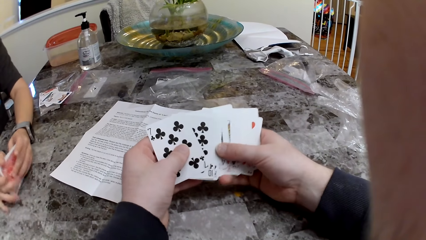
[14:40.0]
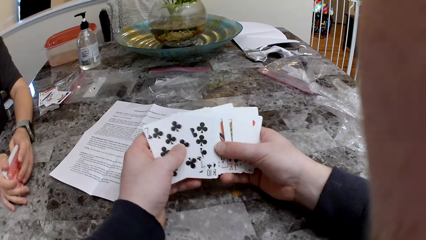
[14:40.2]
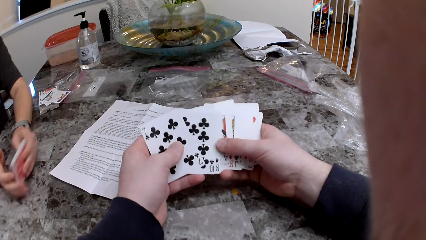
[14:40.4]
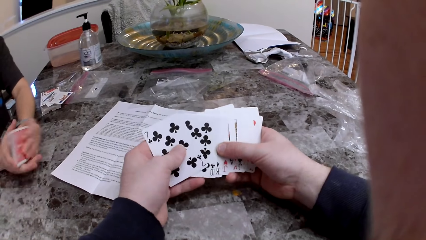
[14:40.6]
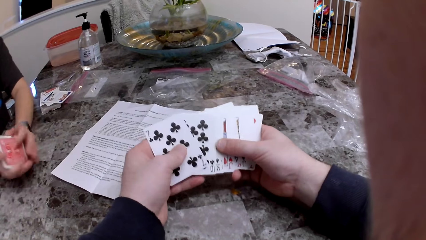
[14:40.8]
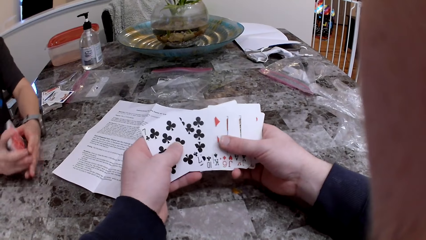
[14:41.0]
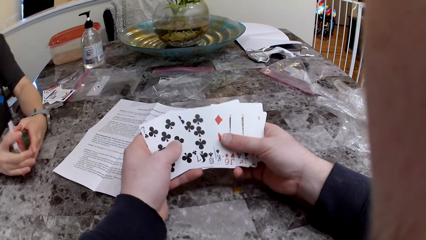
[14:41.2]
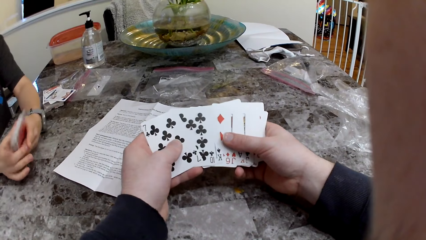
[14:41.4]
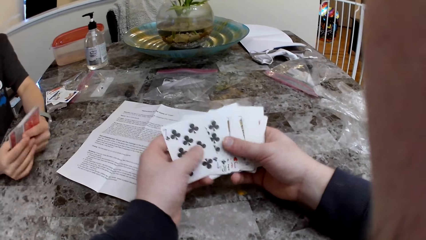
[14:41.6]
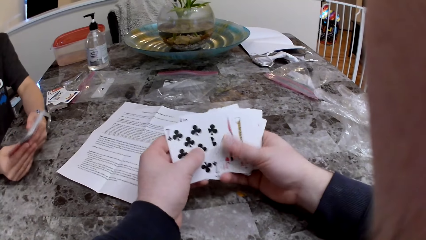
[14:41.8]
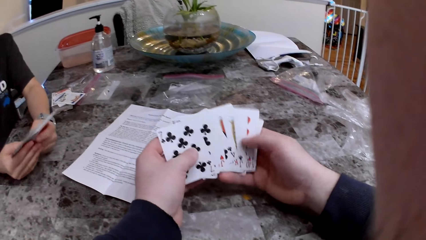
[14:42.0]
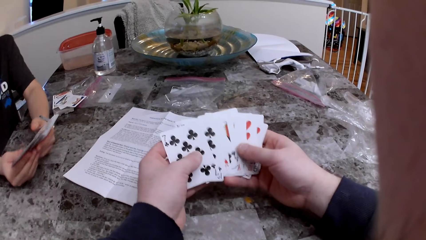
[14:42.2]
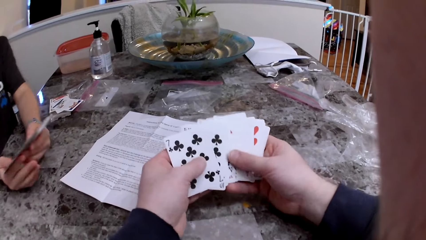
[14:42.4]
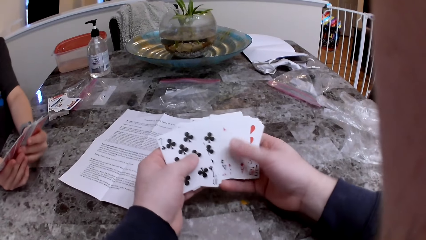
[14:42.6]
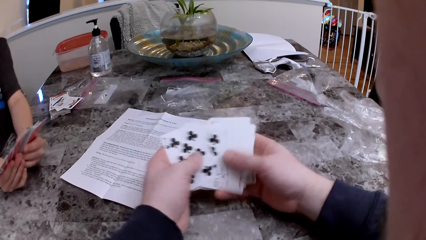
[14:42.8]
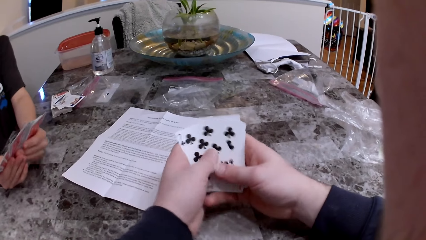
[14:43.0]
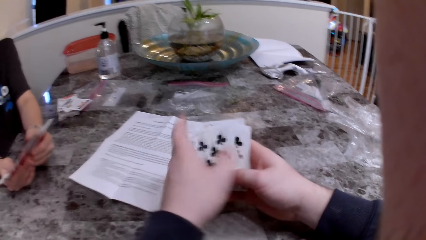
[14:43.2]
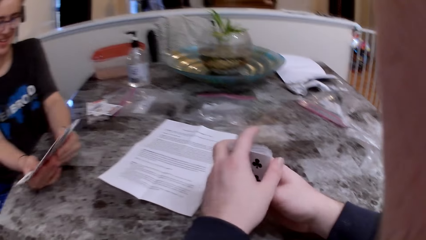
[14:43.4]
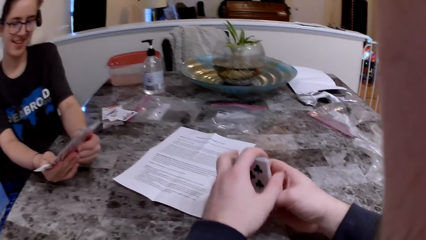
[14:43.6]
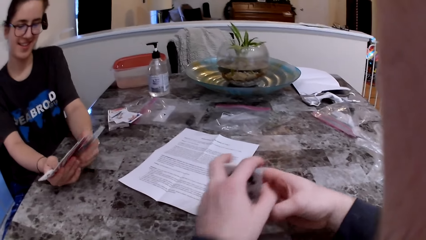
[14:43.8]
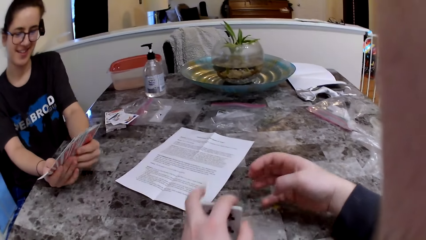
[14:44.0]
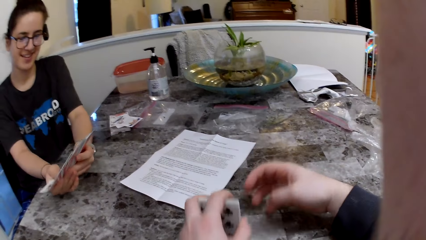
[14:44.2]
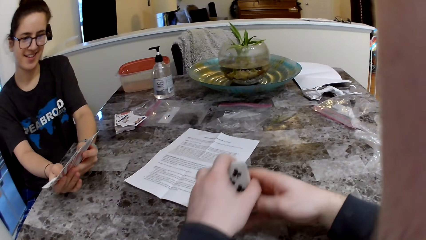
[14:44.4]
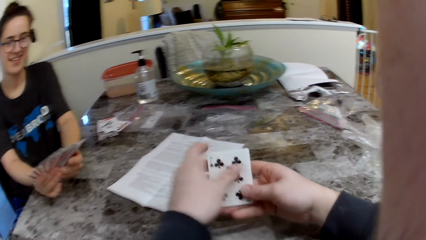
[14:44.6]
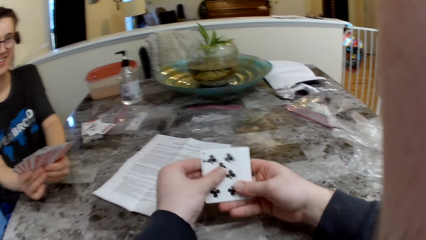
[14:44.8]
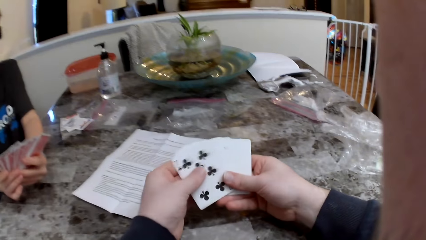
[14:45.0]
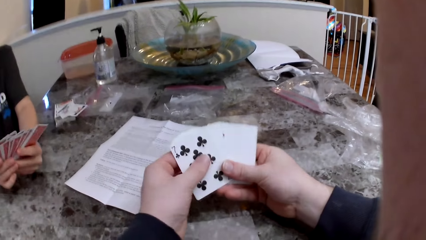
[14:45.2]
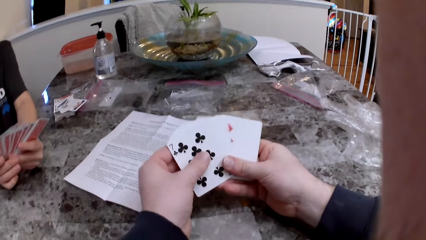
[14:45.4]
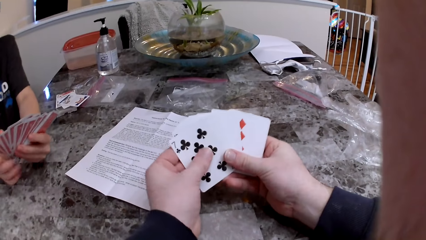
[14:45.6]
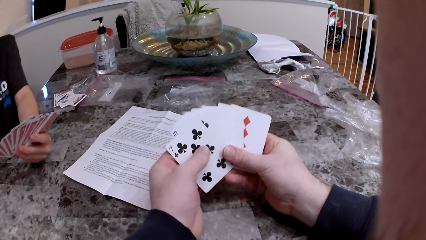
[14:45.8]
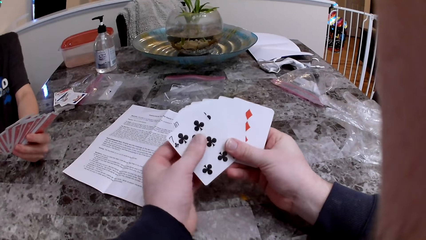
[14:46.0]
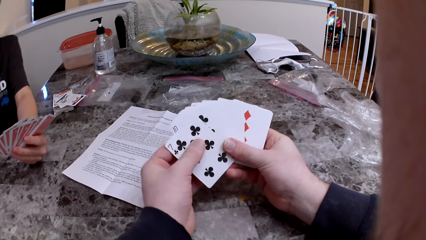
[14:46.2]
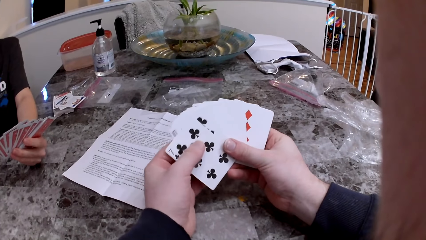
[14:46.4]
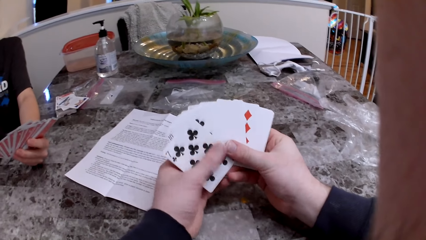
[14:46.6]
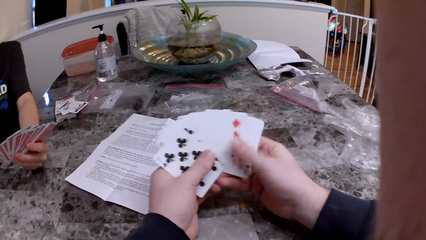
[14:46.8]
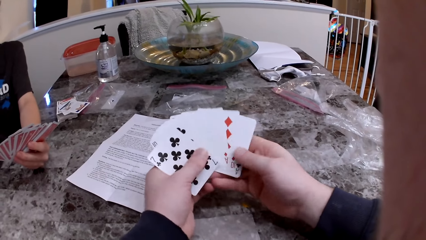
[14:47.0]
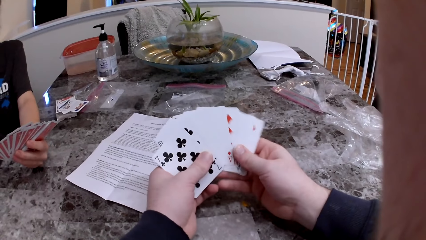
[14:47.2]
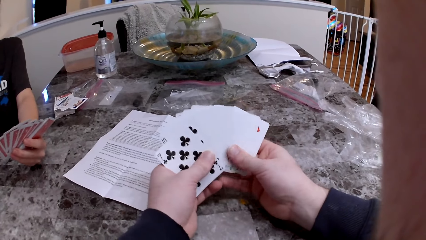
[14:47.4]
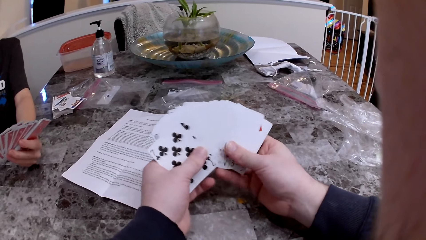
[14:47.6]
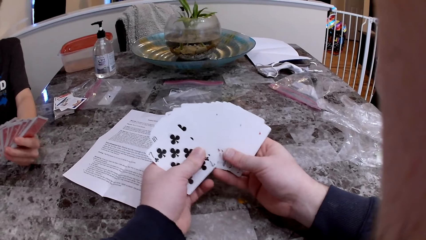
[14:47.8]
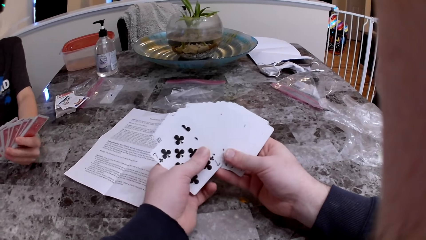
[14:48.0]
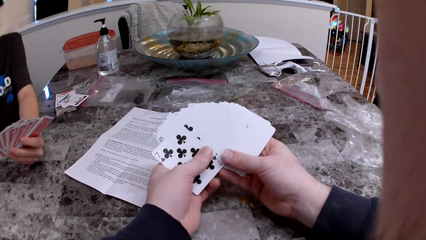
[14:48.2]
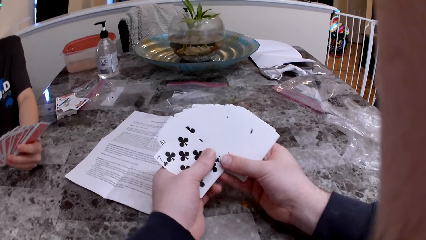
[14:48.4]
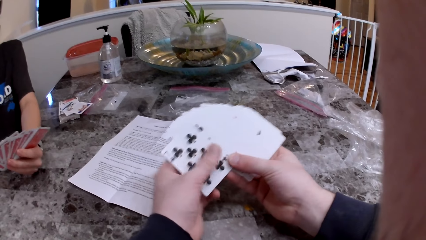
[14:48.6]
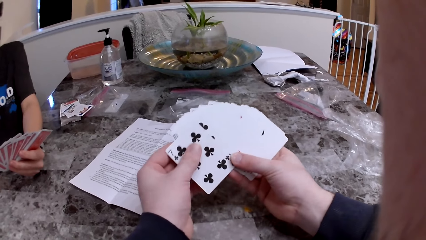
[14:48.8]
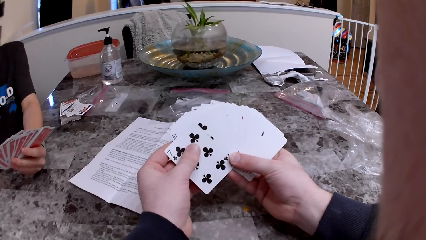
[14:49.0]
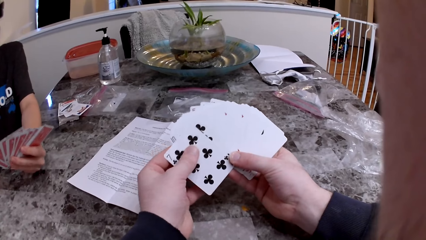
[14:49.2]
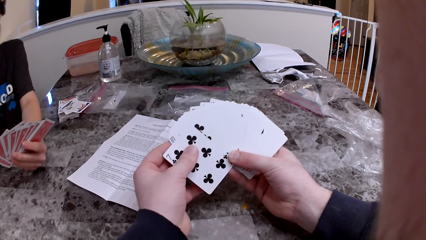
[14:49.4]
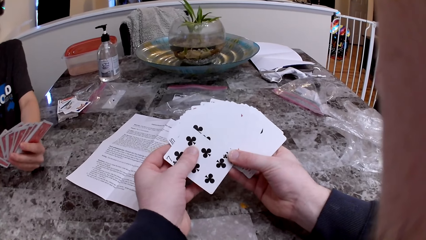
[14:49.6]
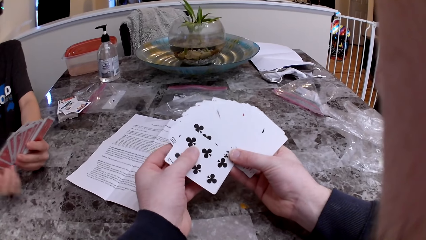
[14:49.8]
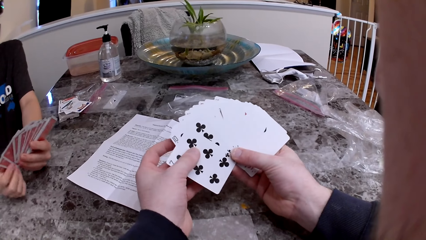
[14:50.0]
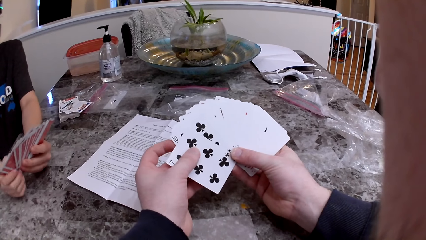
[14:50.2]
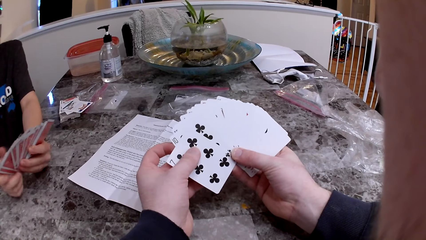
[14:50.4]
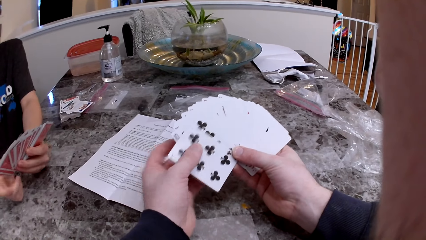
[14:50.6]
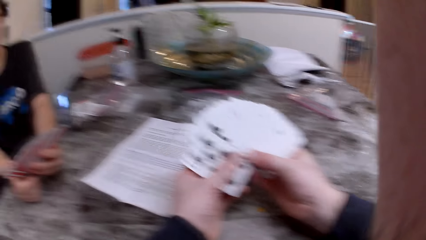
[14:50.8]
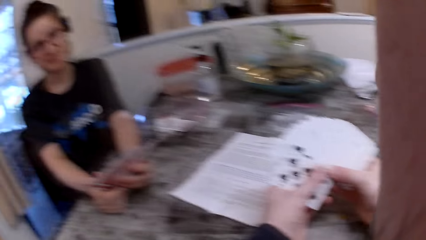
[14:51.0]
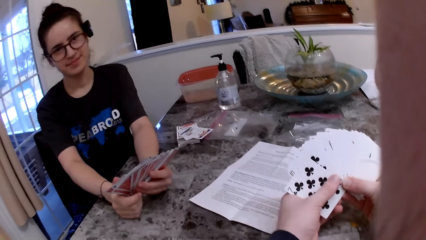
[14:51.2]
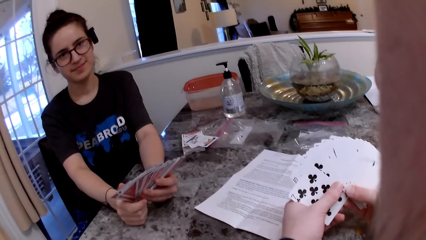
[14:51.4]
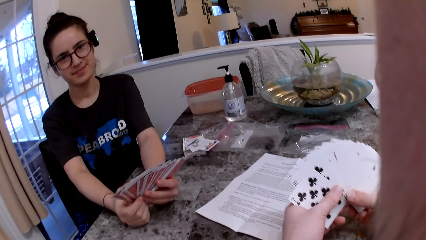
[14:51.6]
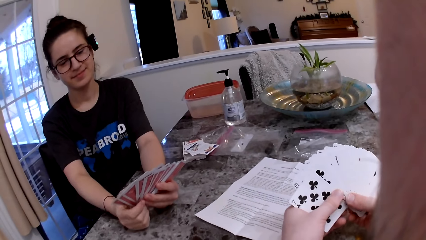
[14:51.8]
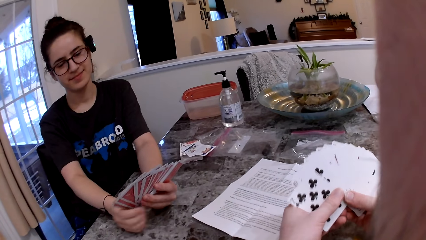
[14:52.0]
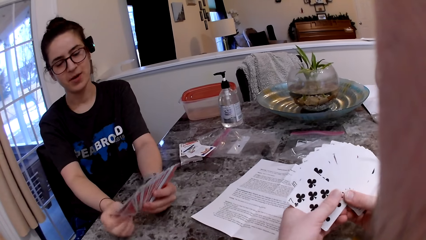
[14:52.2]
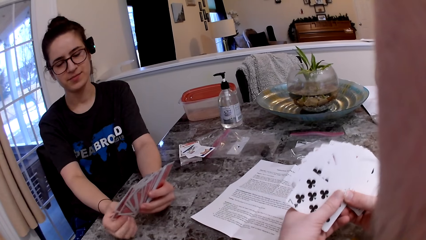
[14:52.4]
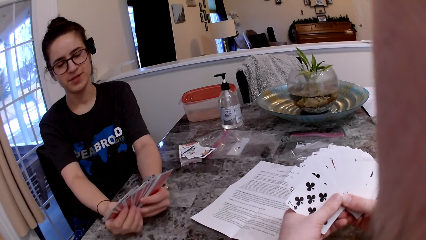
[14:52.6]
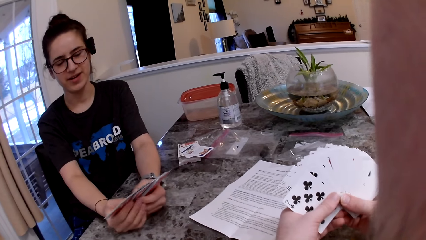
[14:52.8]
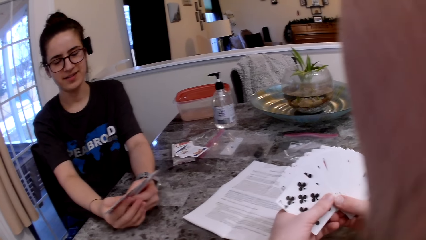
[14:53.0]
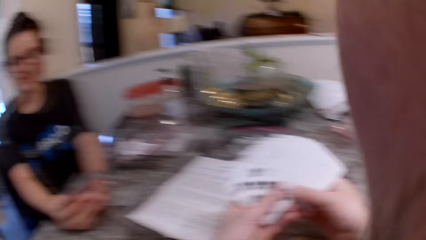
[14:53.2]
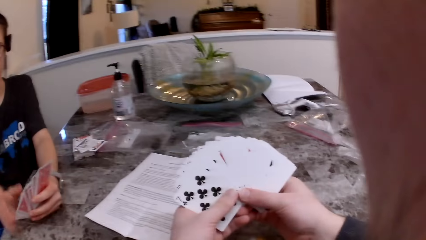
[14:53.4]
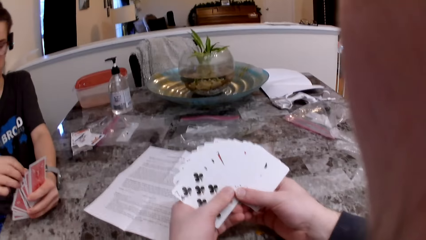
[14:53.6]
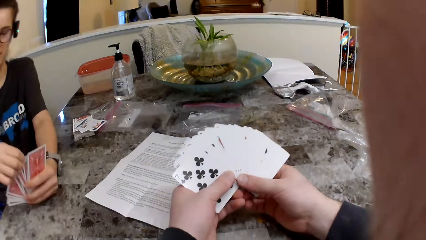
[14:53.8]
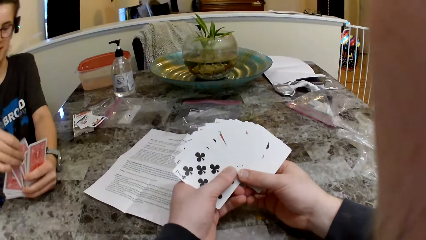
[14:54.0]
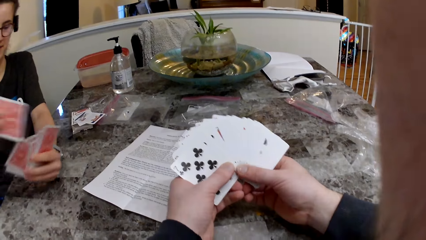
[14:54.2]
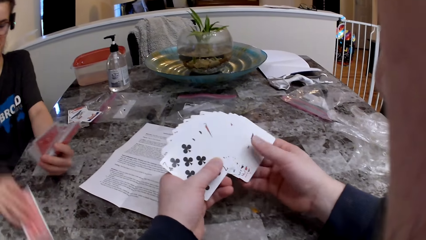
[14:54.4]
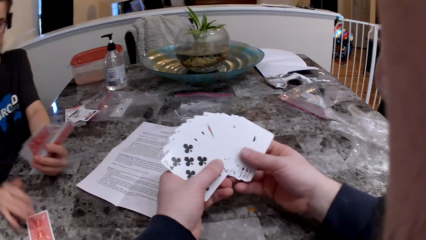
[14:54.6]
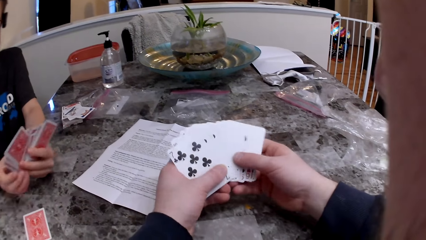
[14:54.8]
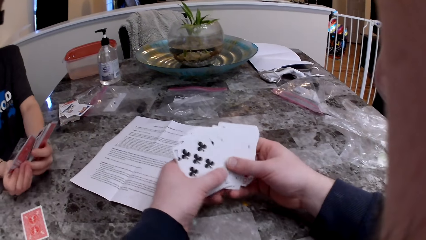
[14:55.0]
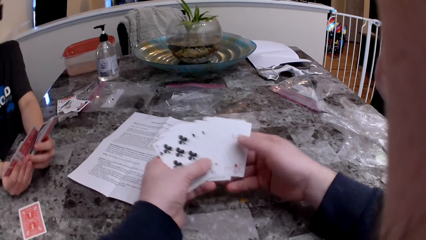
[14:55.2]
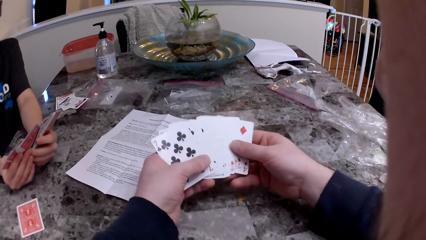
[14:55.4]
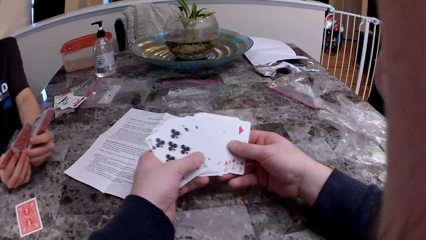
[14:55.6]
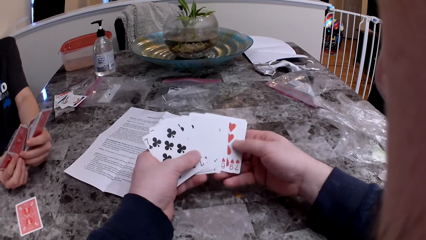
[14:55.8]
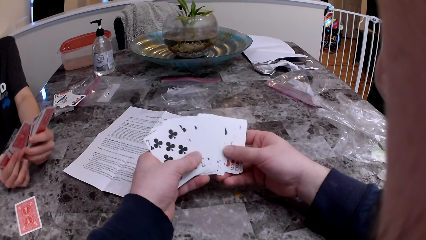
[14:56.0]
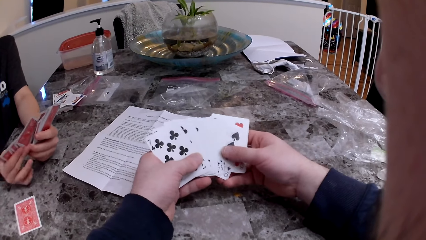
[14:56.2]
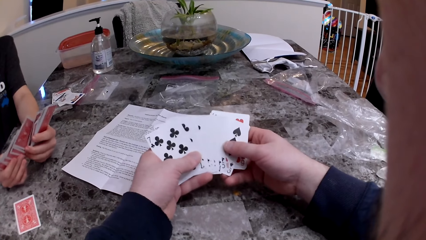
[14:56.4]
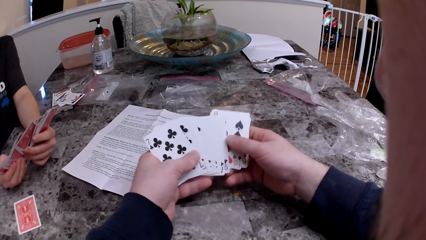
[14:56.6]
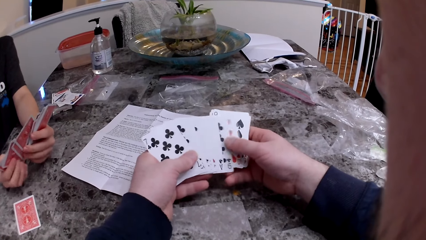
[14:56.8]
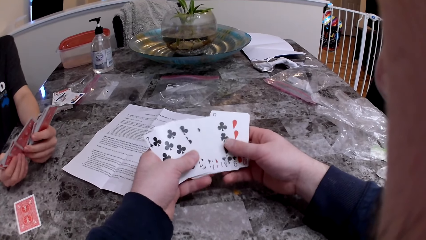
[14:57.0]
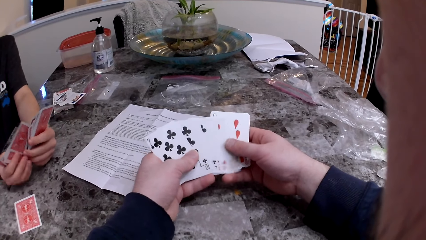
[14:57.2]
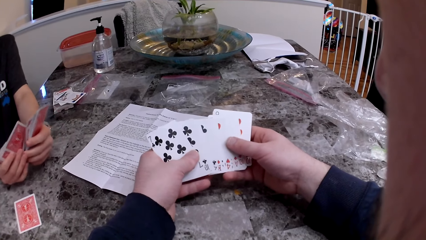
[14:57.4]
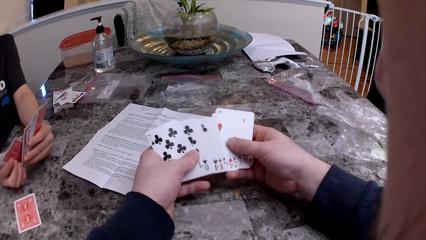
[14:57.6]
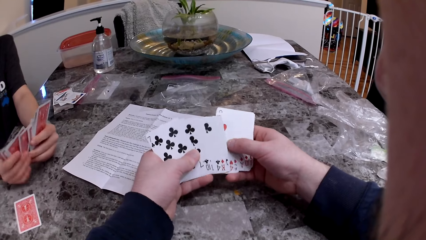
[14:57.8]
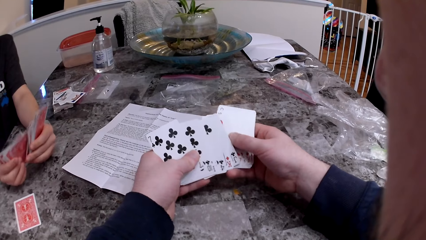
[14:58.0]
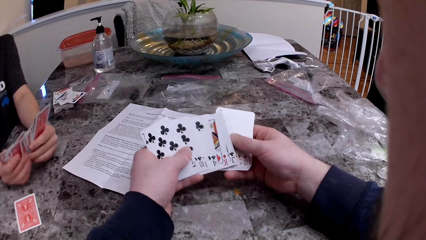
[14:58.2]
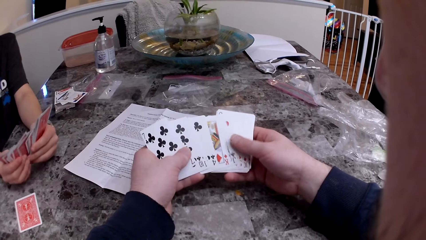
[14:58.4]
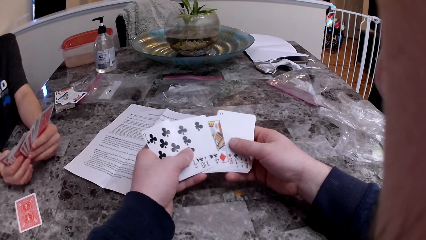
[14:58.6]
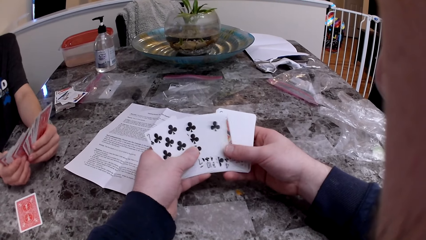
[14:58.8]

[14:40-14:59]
The woman checks the cards. The camera wearer arranges the cards. They check the cards. The woman puts the card on the table.
